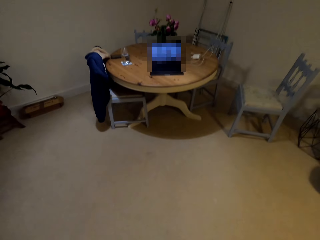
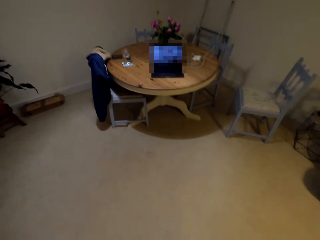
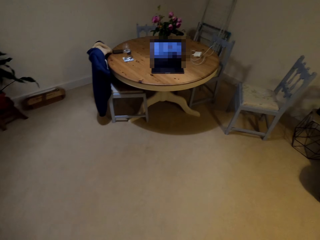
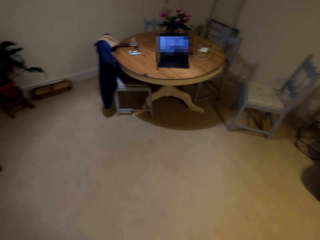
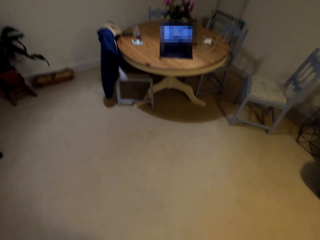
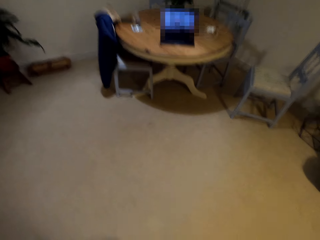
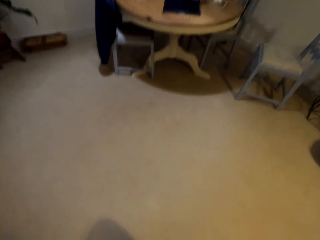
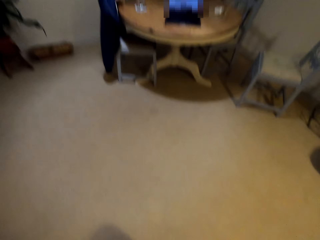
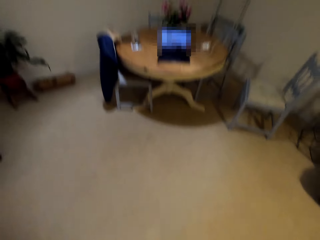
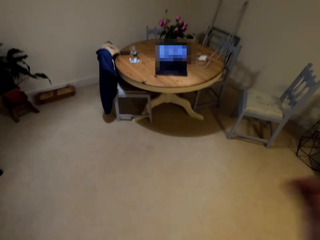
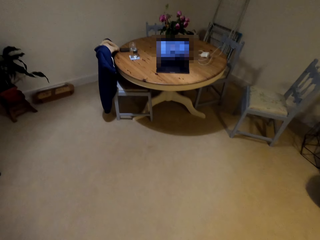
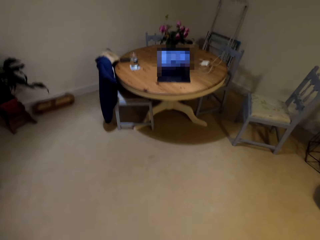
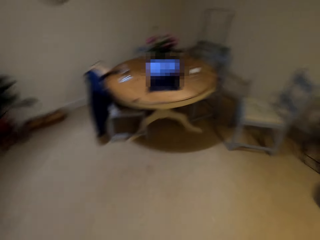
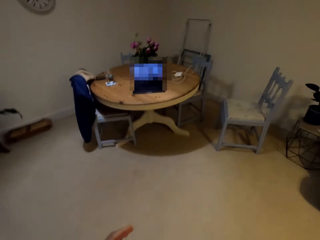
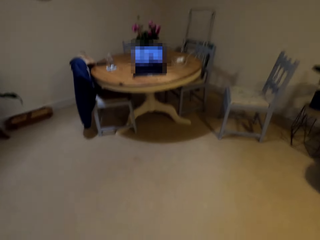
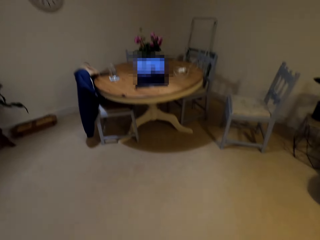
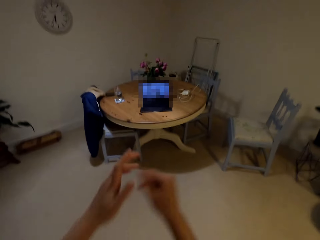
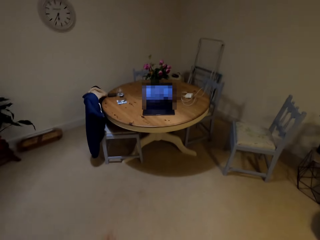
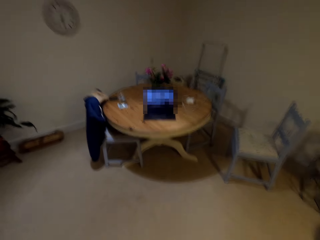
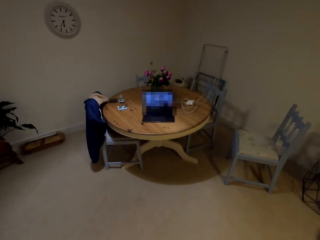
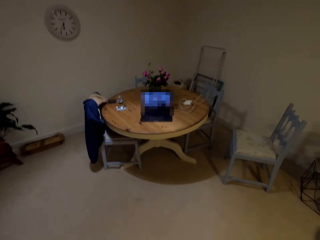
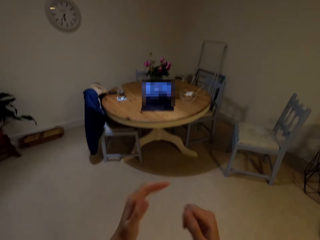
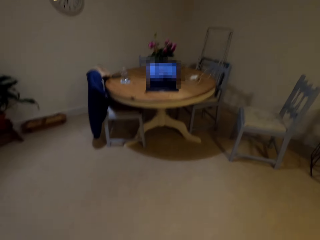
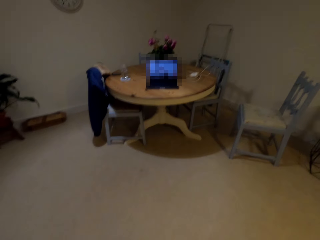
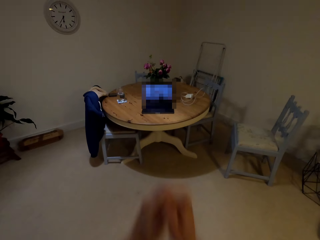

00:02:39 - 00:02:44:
The camera wearer exercises.

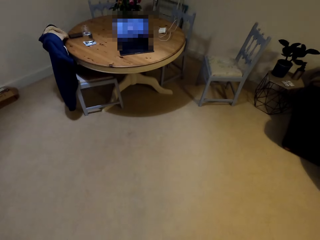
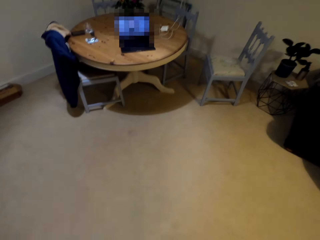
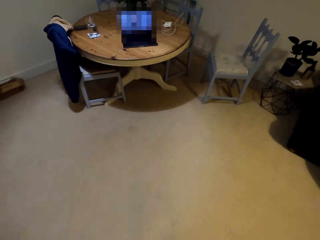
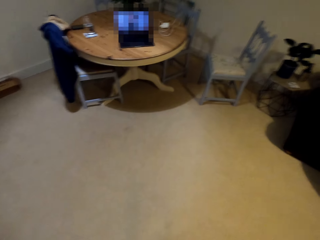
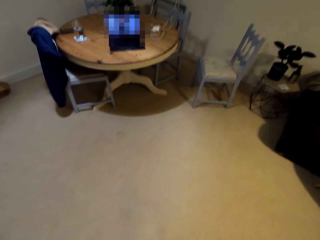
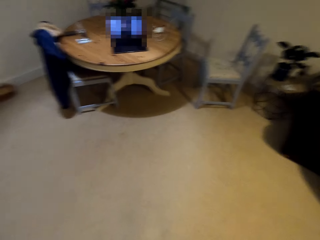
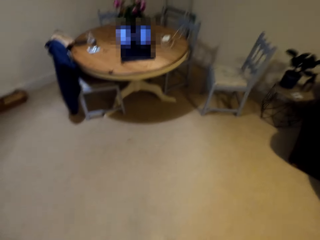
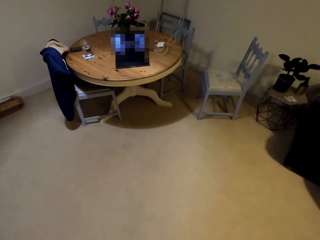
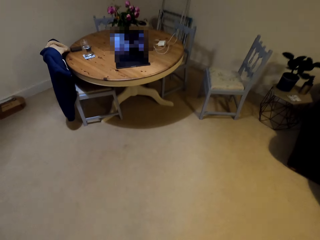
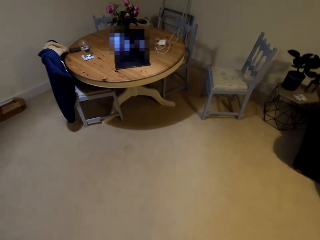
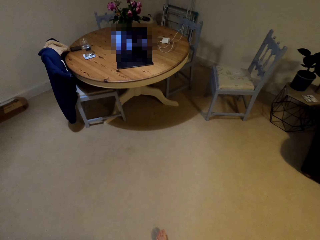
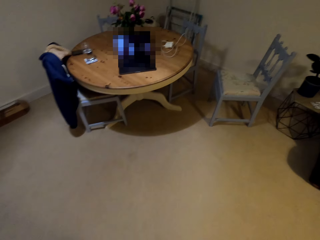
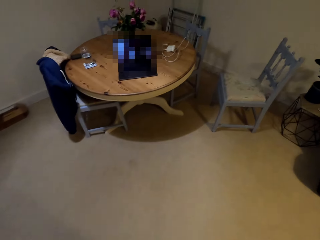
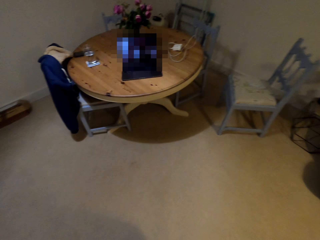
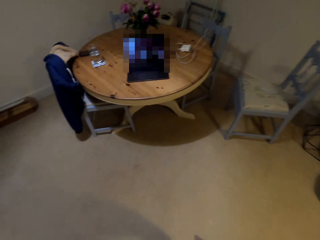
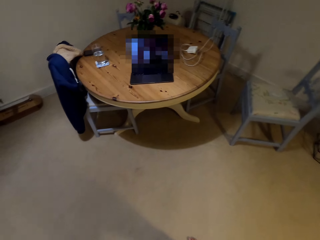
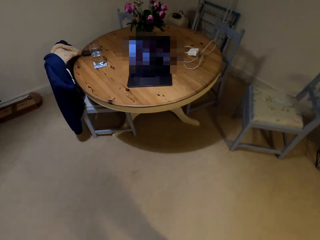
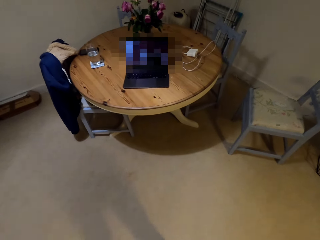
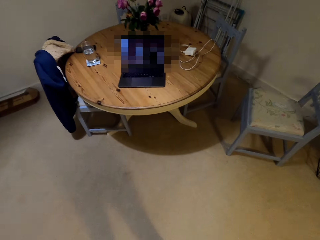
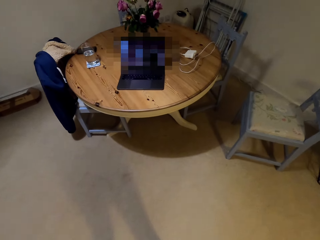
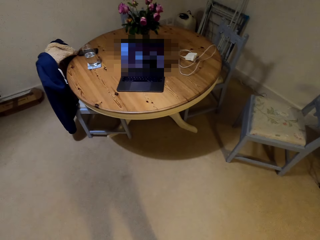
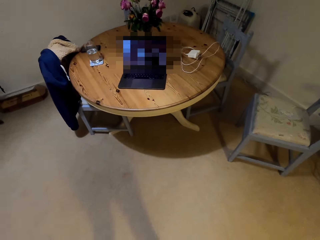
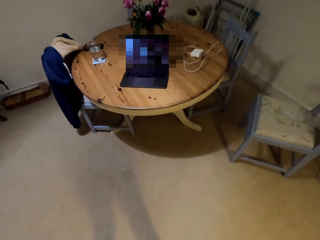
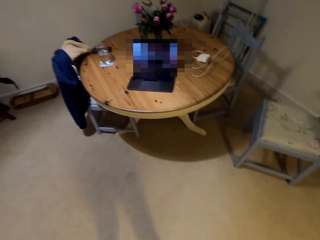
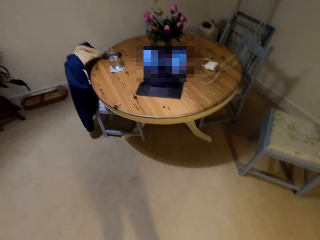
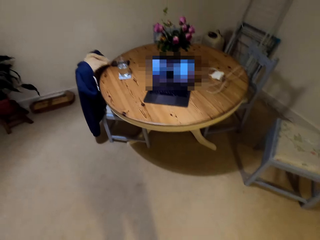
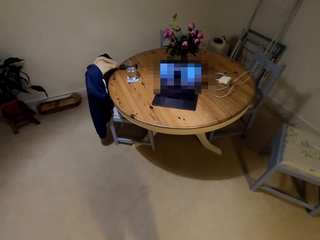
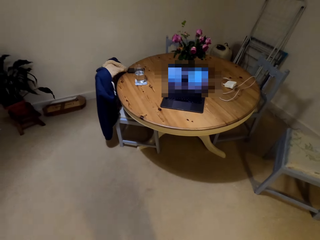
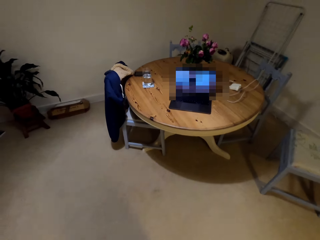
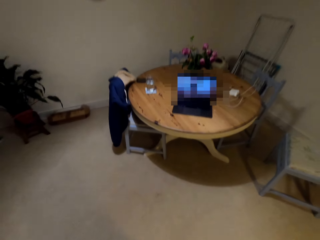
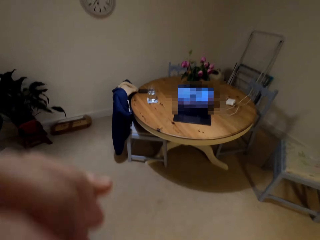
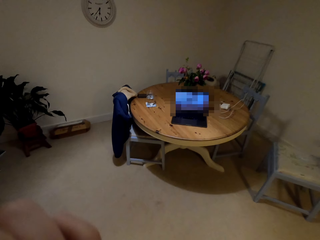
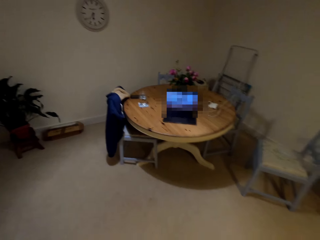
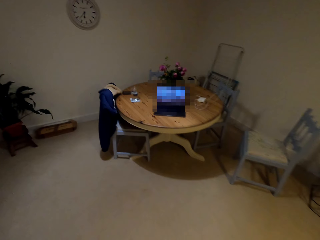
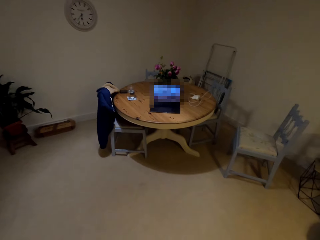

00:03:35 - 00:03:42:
The camera wearer looks at the laptop screen.

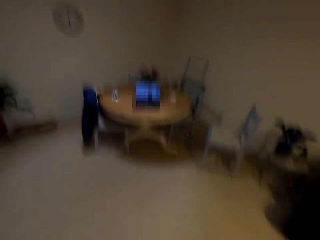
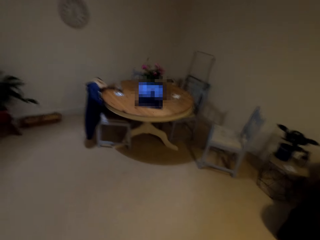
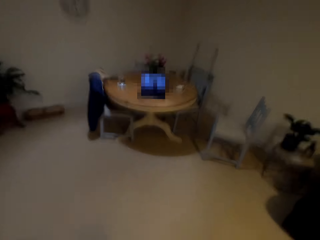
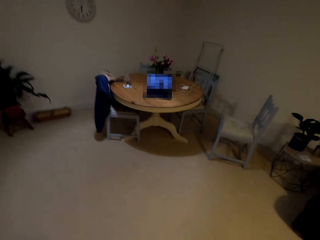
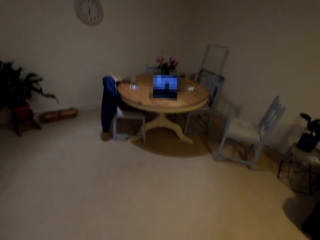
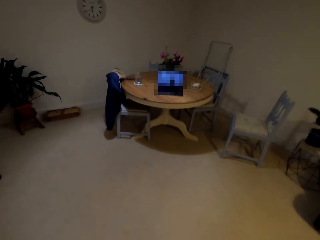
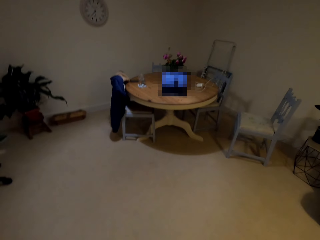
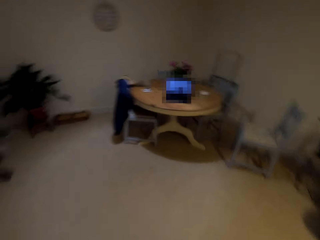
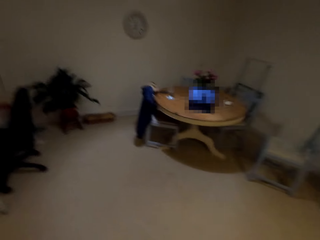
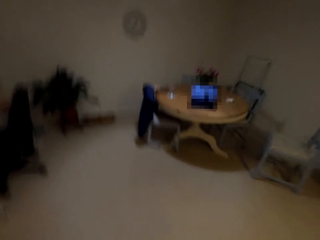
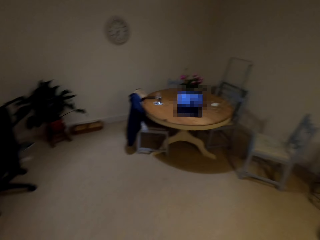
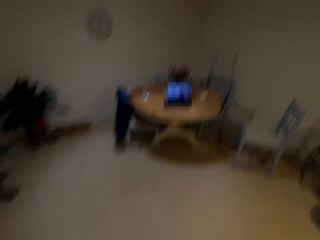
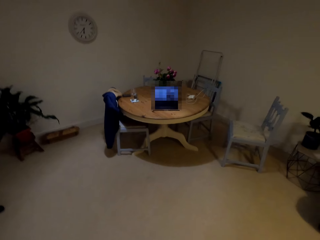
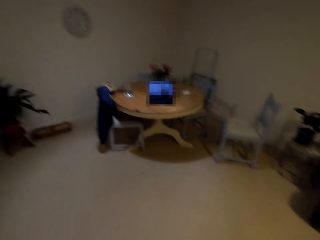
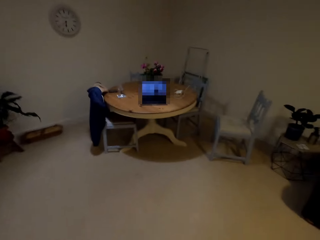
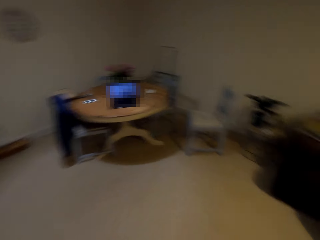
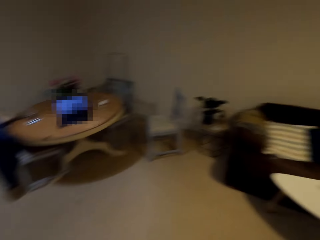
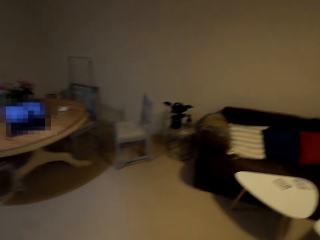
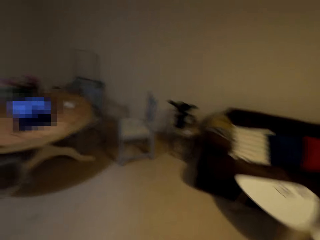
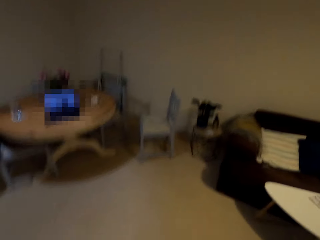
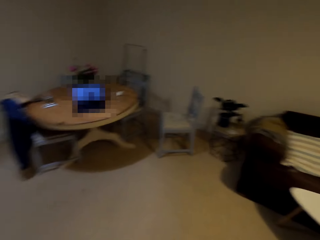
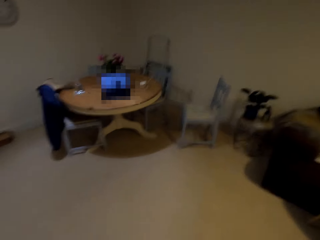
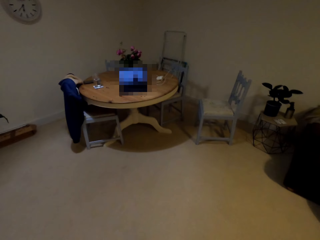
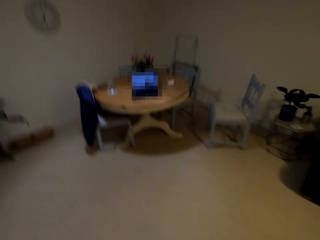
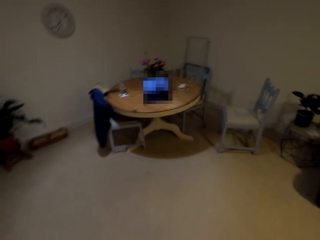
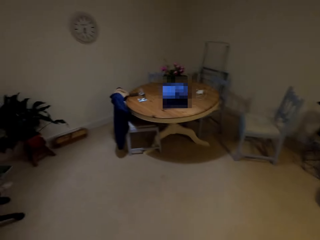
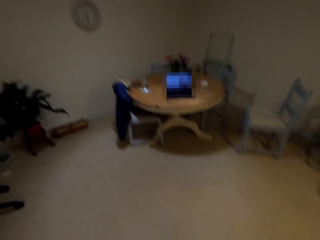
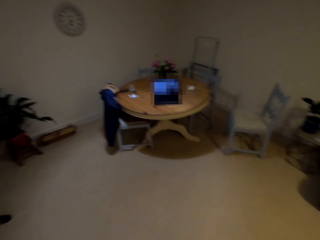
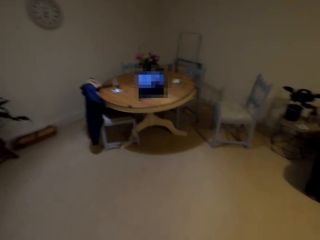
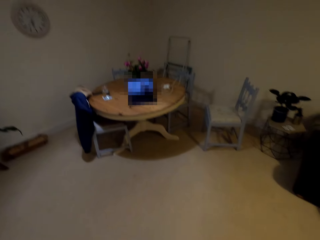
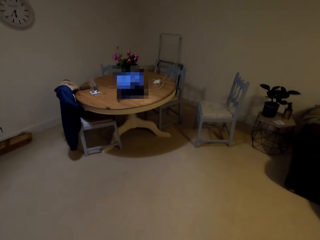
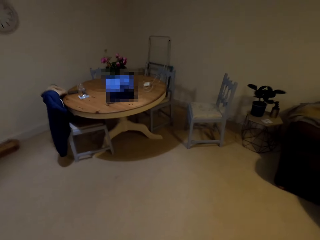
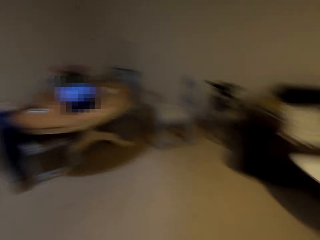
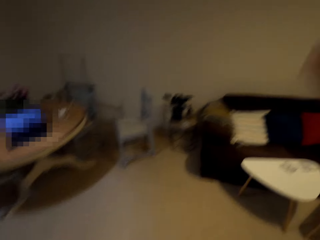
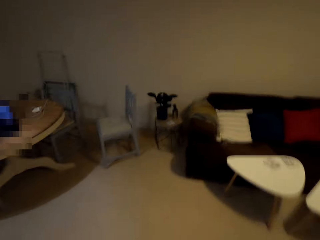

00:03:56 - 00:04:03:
The camera wearer exercises.

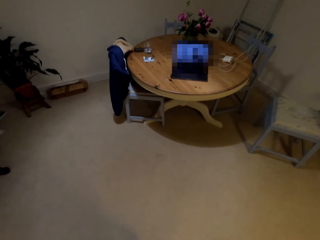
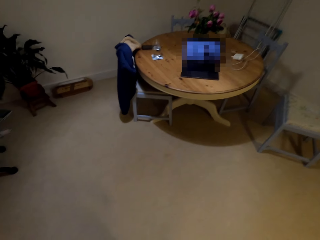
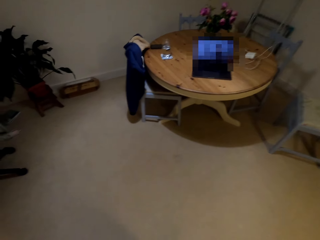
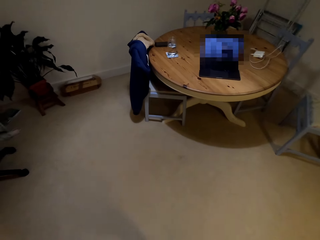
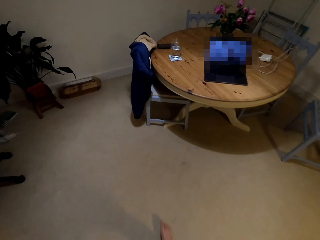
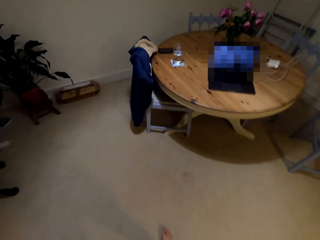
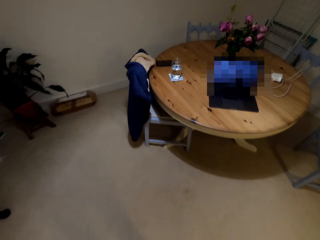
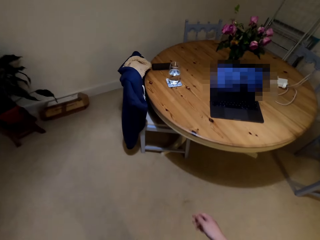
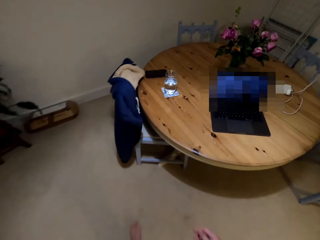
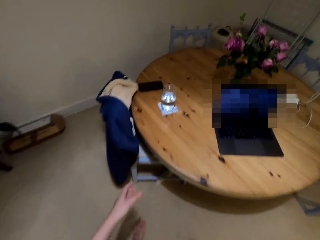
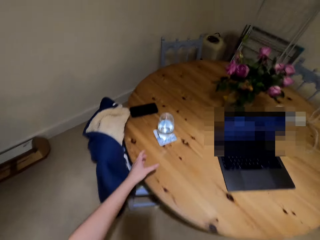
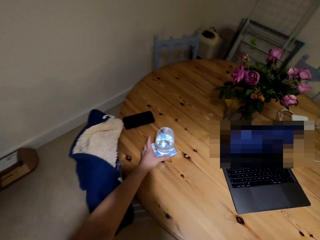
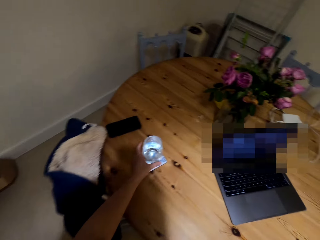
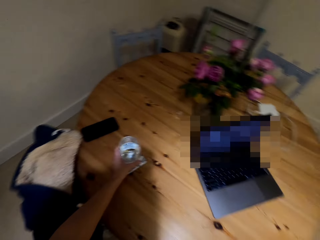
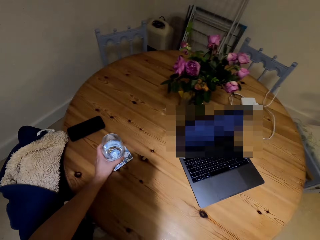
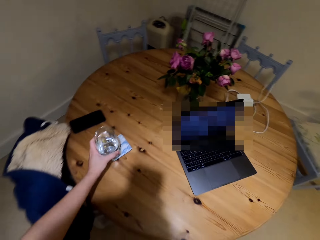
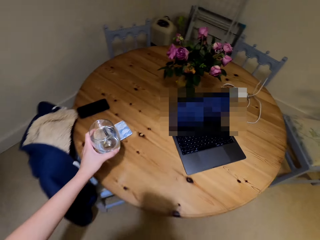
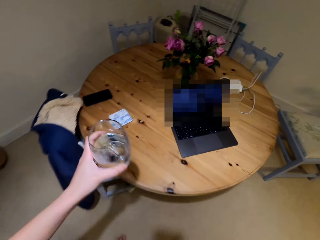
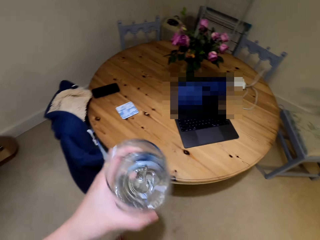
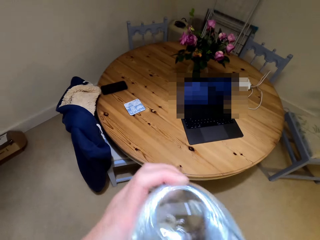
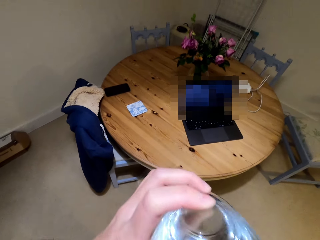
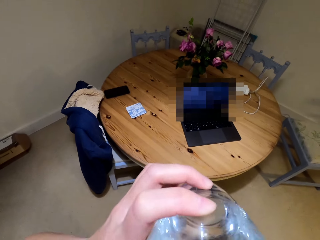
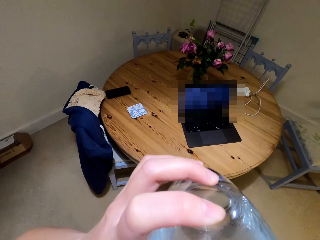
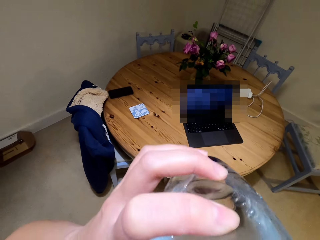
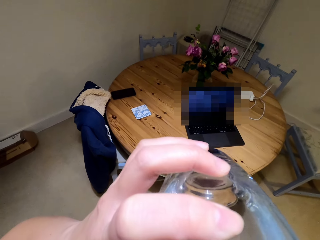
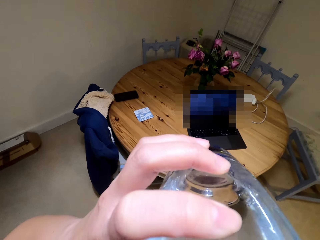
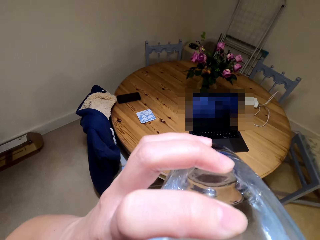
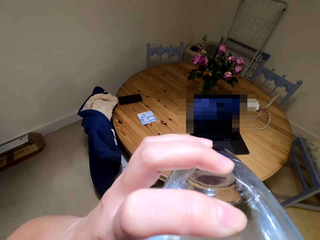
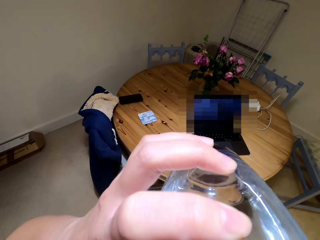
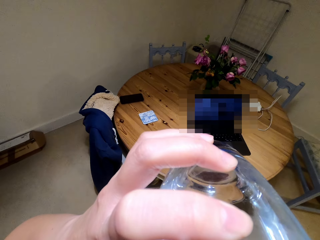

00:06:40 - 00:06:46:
The camera wearer walks towards the table. They take a glass of water. They drink water.
